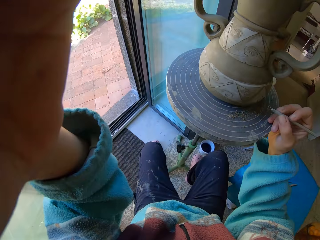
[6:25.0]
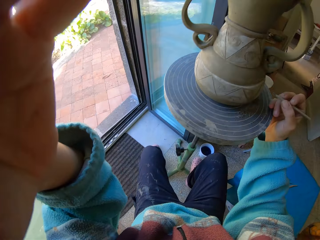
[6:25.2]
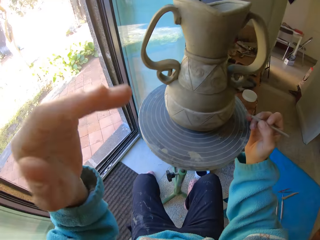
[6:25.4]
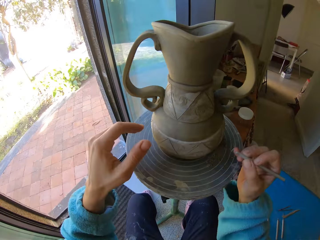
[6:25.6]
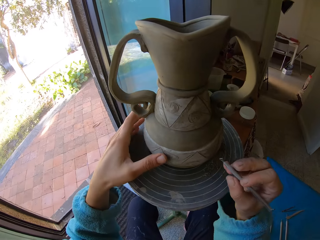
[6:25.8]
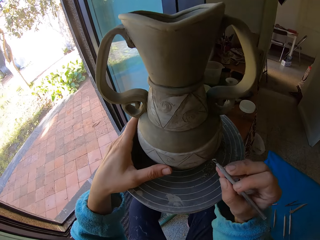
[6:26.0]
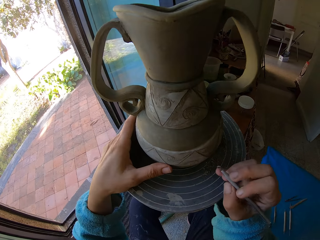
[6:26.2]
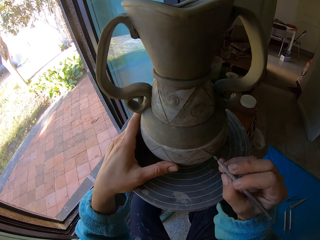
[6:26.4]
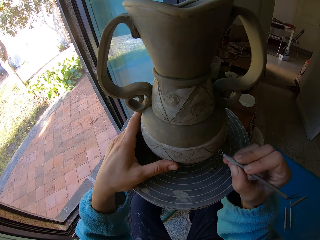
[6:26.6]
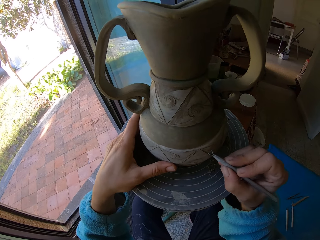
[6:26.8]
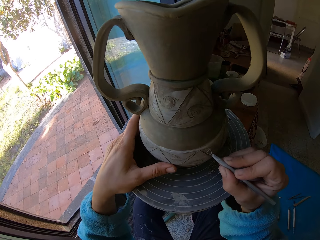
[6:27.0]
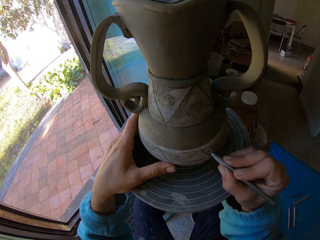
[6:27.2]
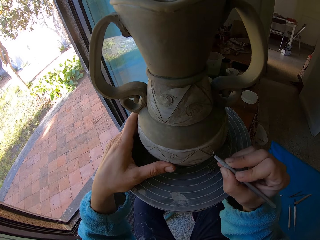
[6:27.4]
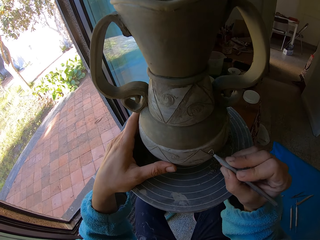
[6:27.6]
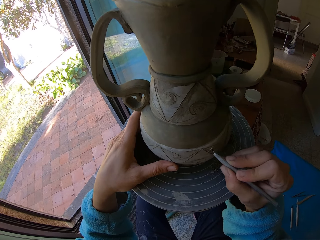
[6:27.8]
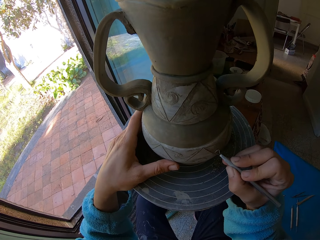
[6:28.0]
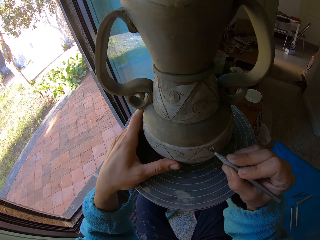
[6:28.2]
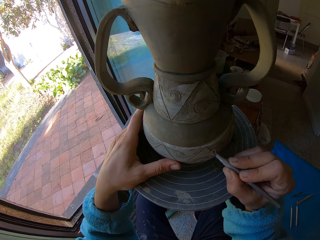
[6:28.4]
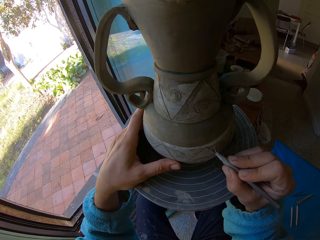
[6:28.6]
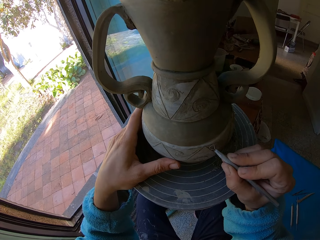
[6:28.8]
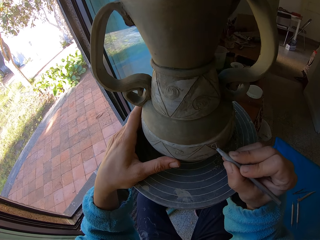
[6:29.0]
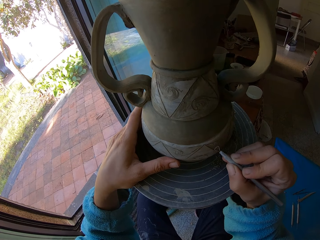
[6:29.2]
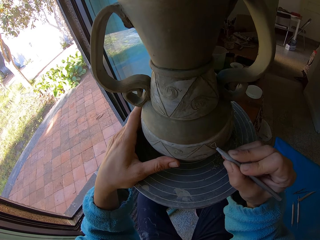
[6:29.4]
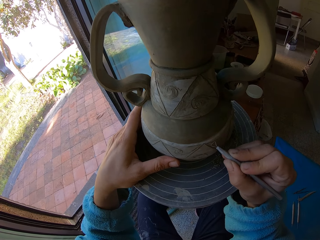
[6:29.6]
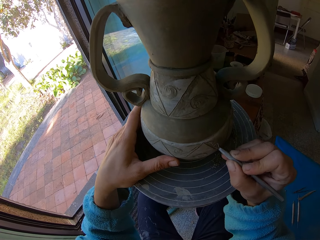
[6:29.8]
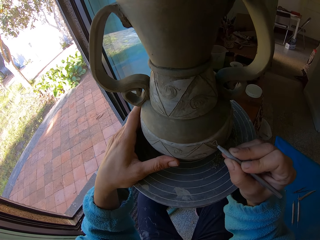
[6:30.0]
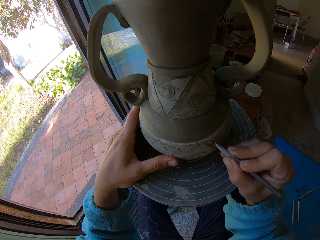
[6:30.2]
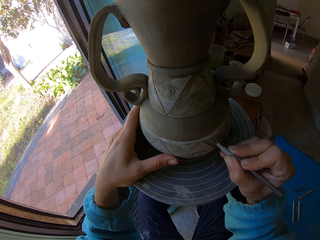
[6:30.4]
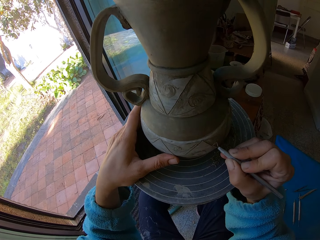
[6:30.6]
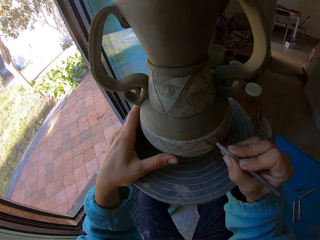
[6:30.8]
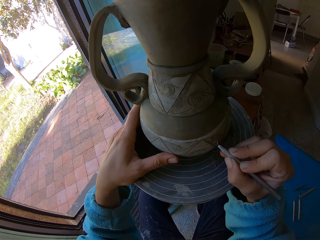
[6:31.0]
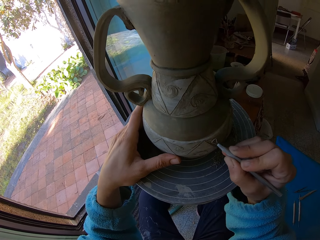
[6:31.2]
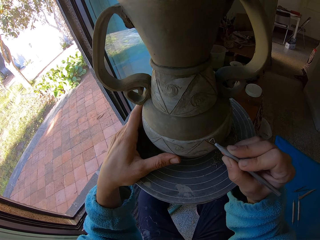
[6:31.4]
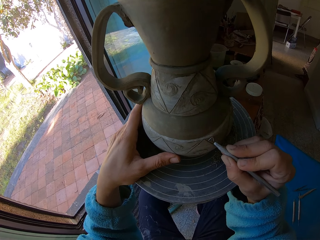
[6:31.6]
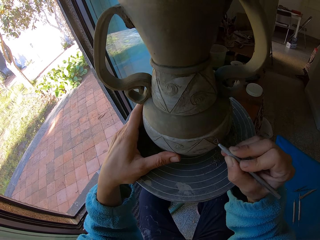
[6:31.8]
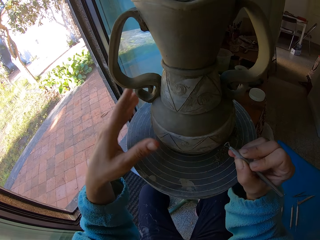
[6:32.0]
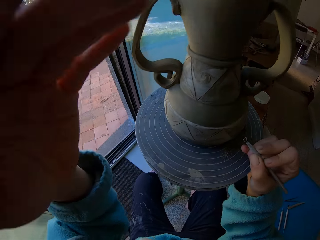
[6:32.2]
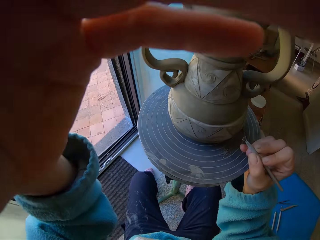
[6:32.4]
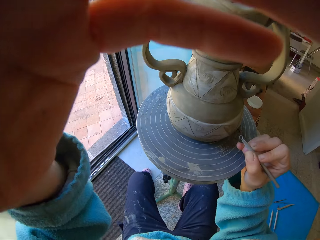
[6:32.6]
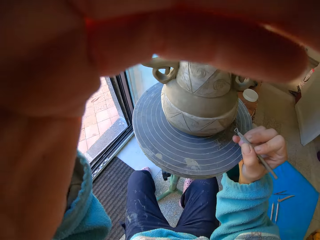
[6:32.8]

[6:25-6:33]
The camera wearer touches the camera. They rotate the craft. They touch the craft with the left hand. They design the craft with the crochet.
